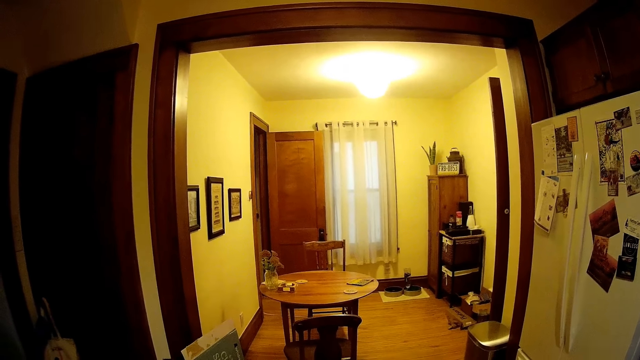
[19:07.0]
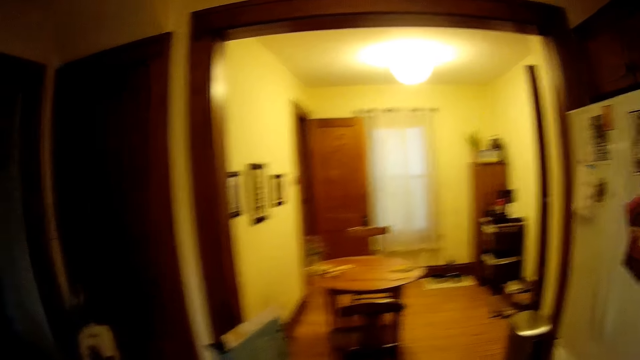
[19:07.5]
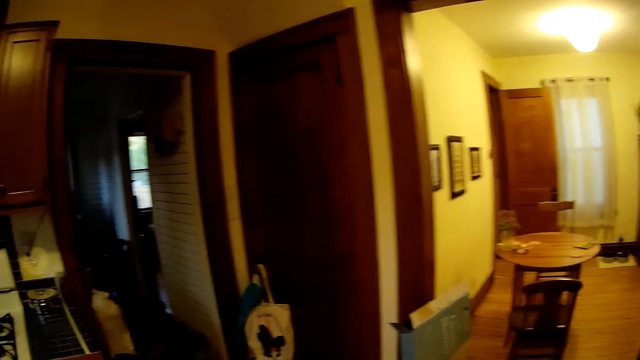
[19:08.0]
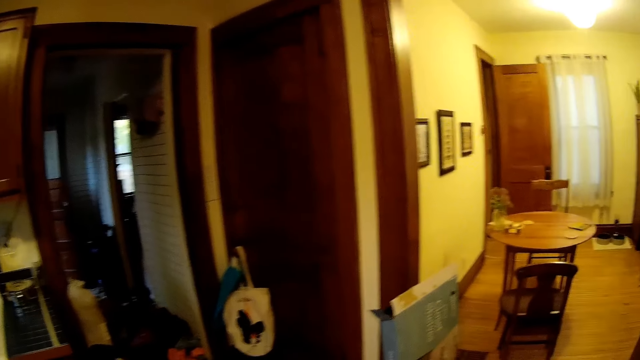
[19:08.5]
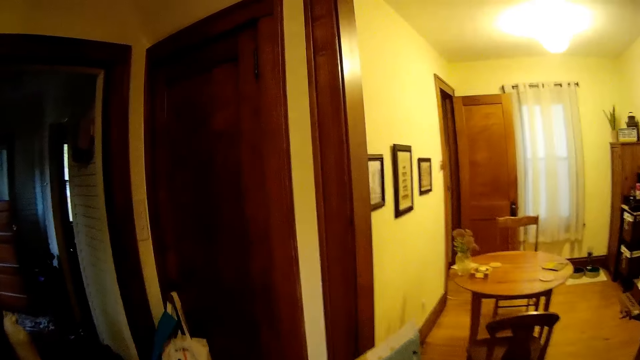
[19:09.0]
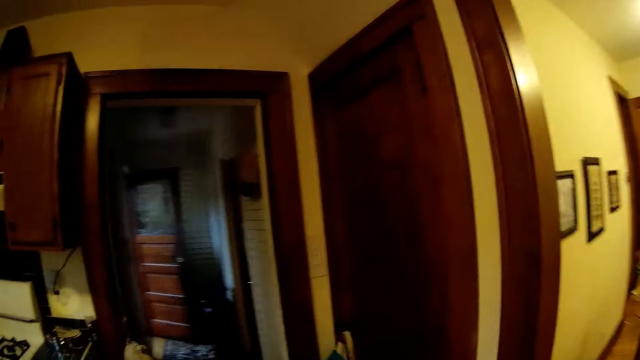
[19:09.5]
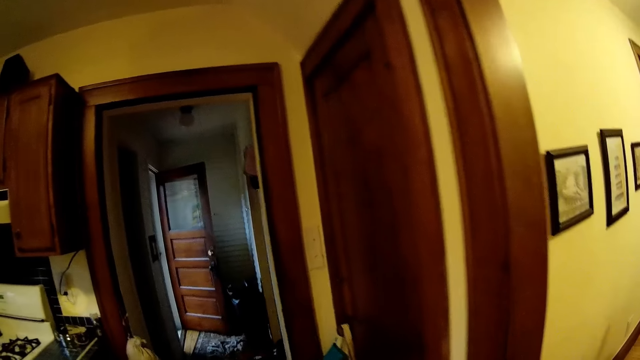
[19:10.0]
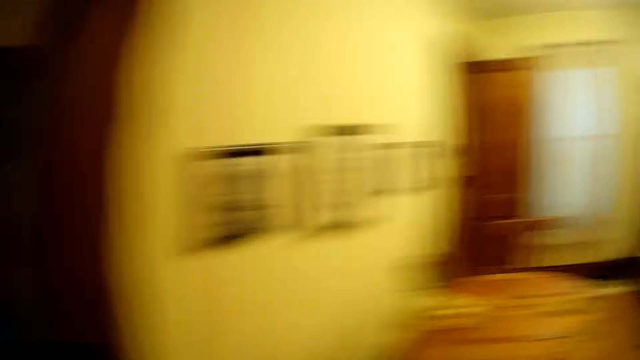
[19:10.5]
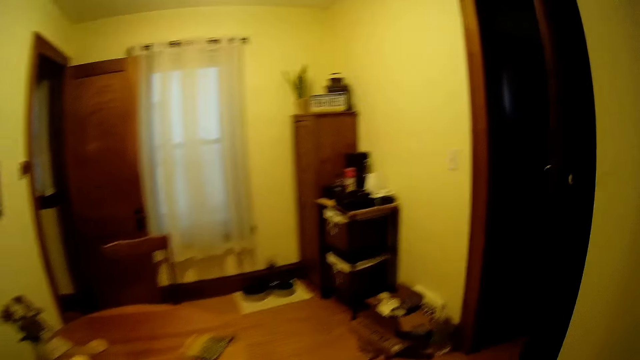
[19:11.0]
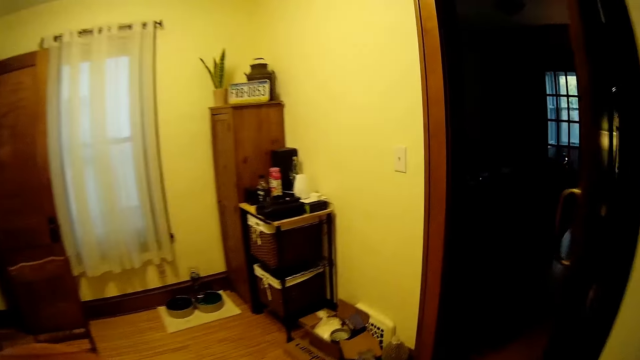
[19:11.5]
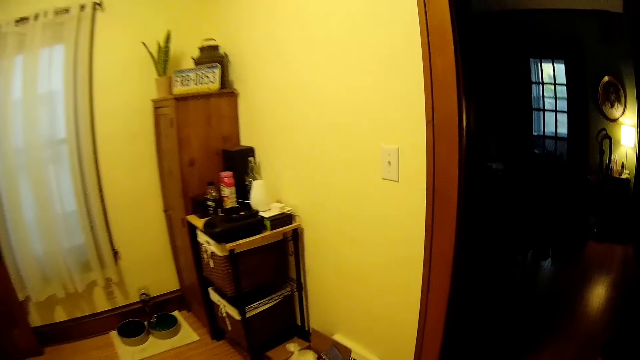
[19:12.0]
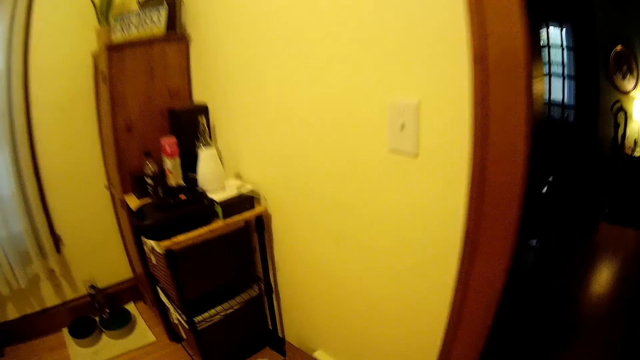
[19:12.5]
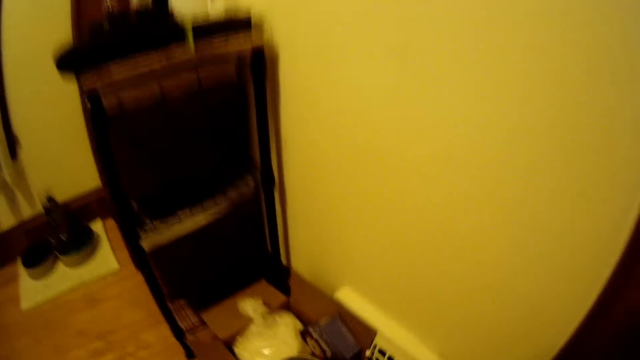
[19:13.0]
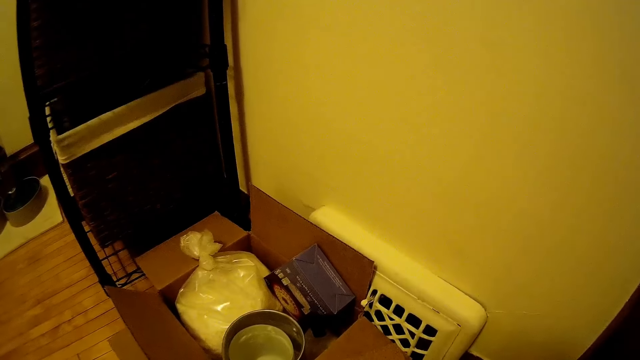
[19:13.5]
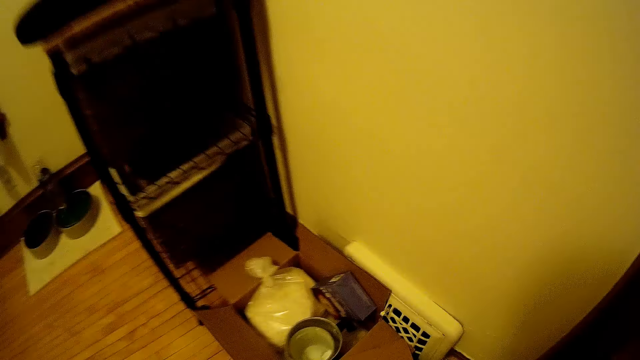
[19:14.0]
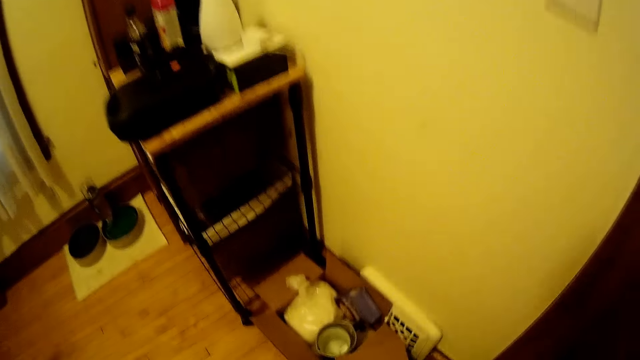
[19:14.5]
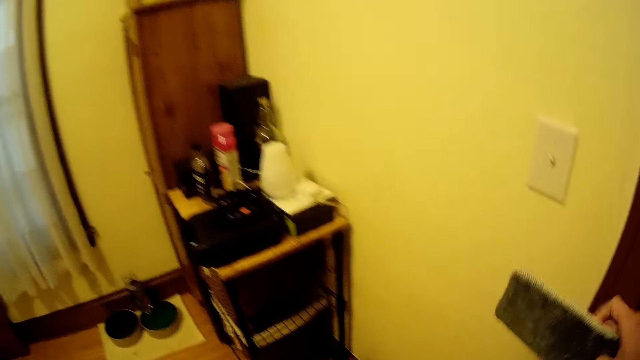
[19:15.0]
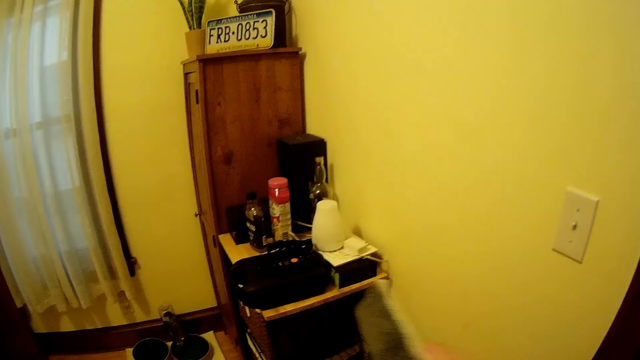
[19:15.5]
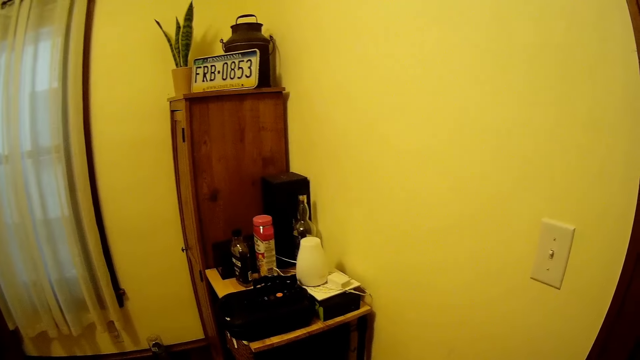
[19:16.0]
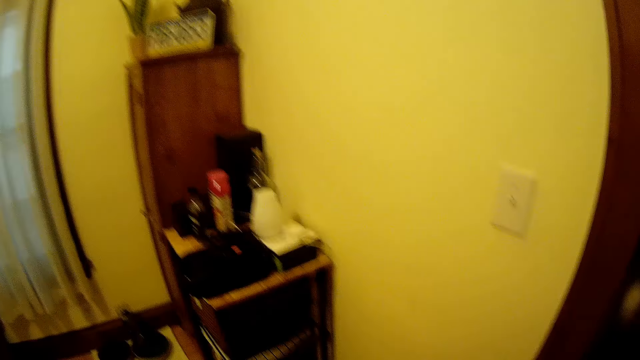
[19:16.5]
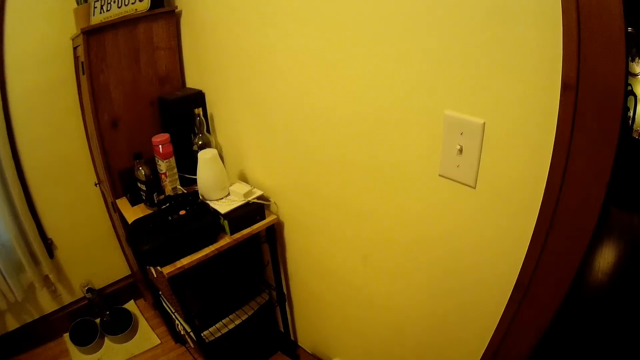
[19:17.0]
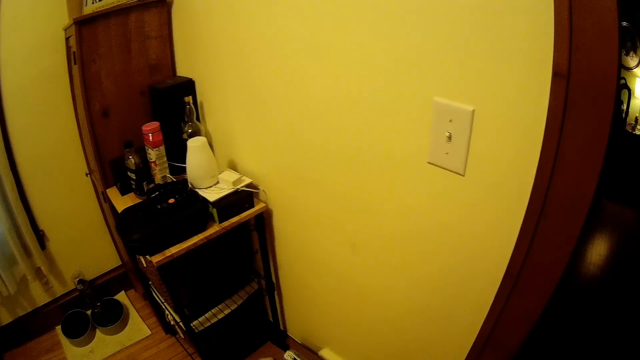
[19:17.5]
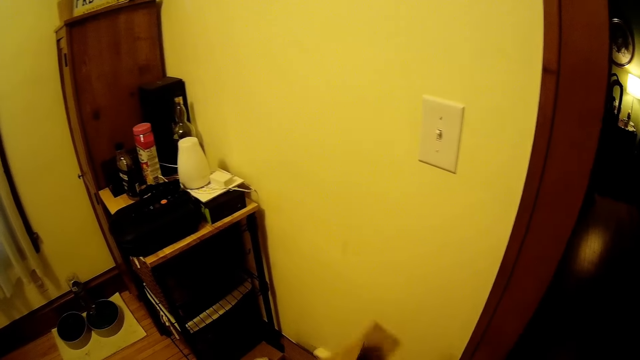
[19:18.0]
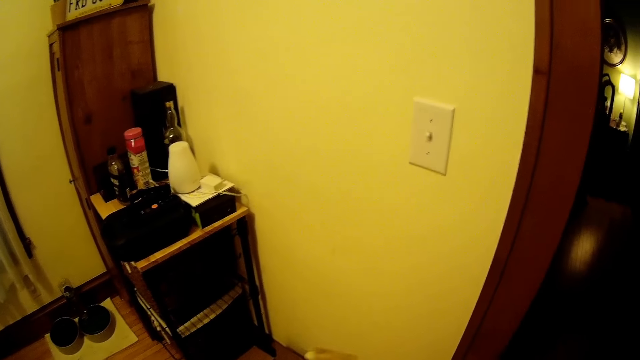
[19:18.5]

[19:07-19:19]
The camera wearer walks into the dining room from the kitchen. They bend on a box on the room floor. They stand from the box. They stretch something in hand.

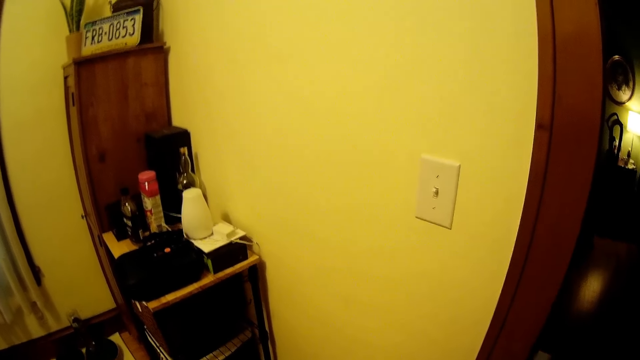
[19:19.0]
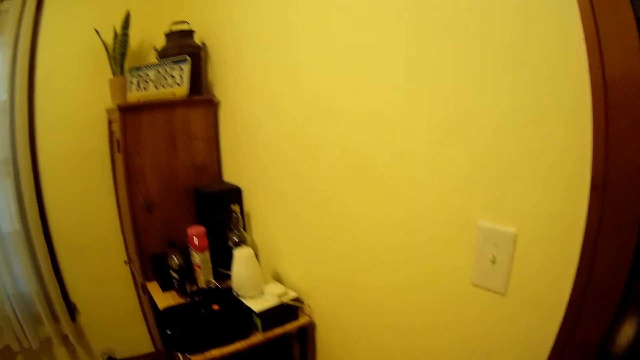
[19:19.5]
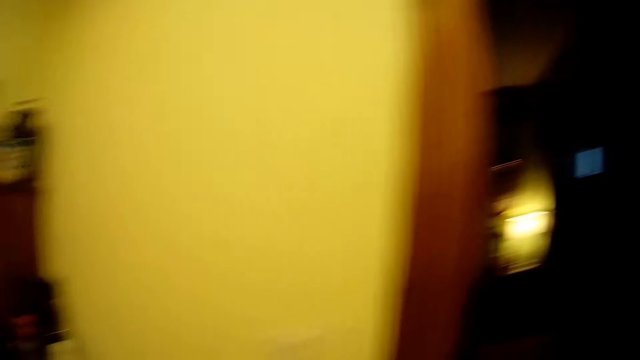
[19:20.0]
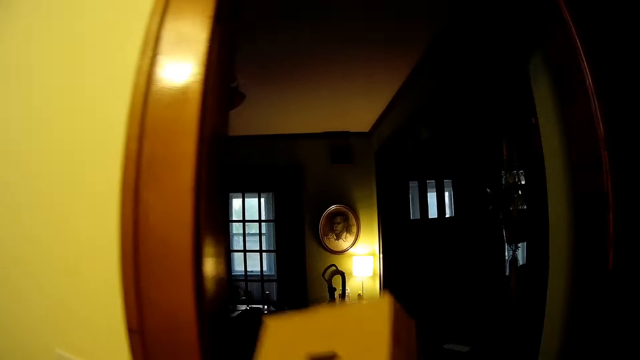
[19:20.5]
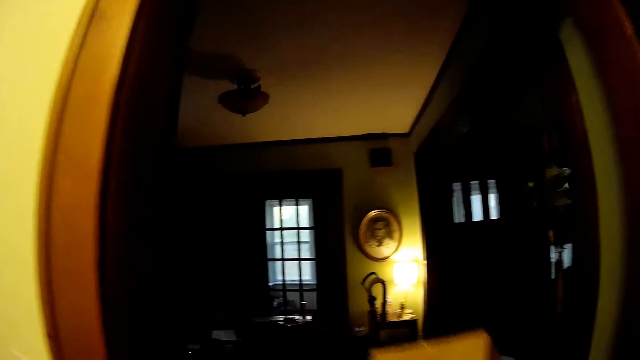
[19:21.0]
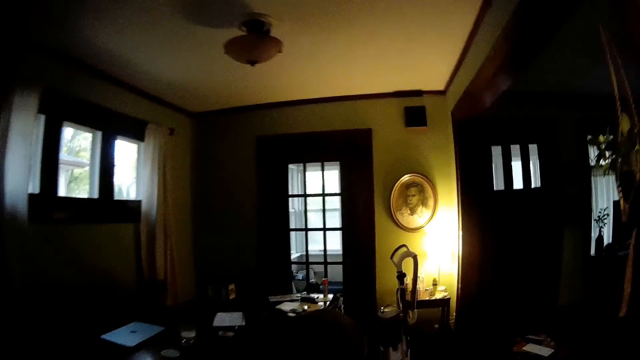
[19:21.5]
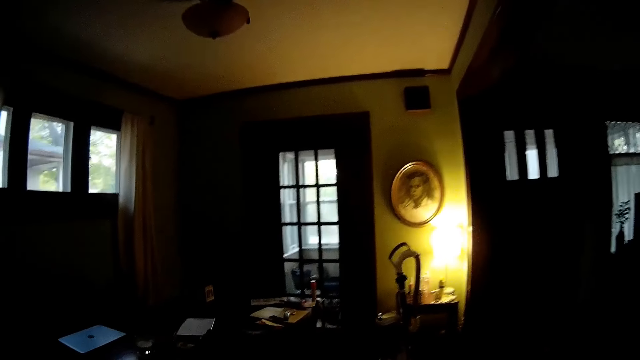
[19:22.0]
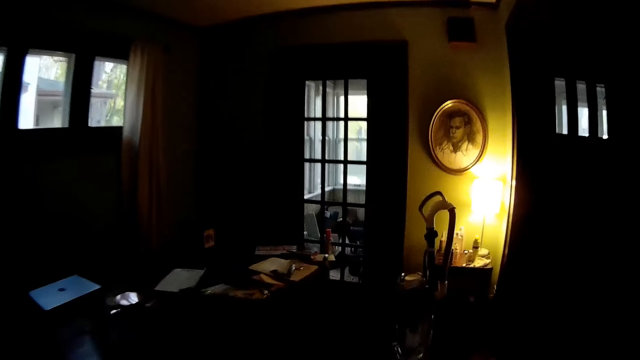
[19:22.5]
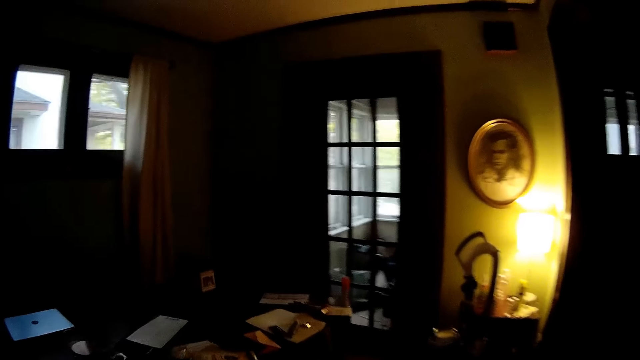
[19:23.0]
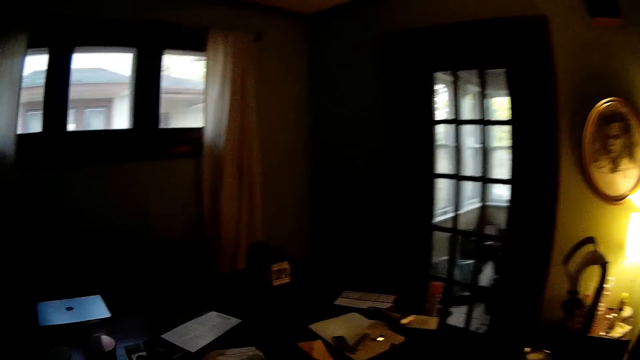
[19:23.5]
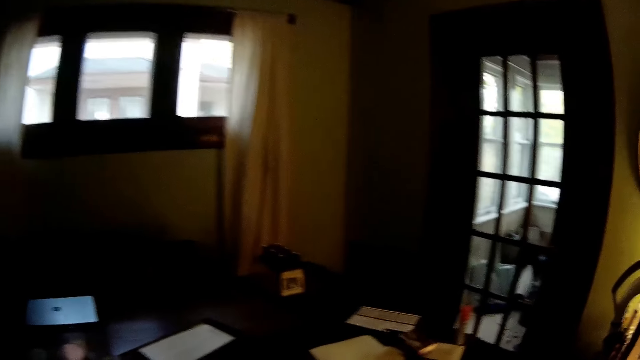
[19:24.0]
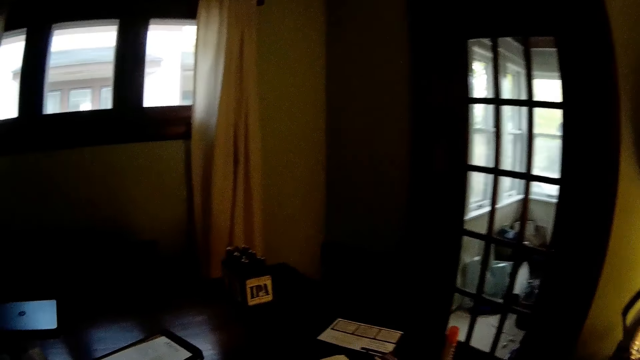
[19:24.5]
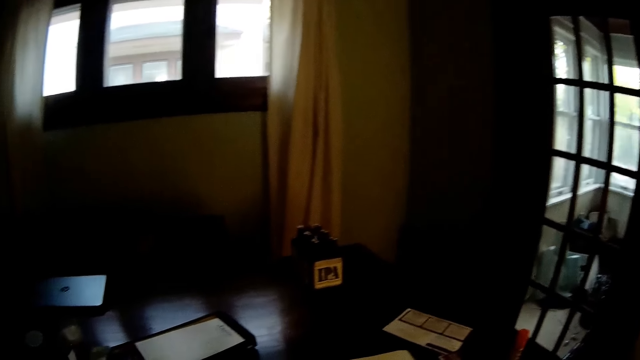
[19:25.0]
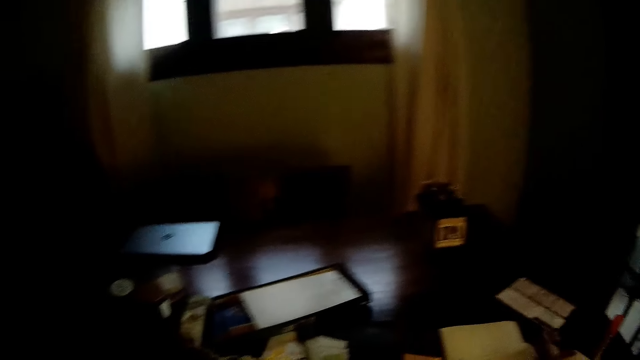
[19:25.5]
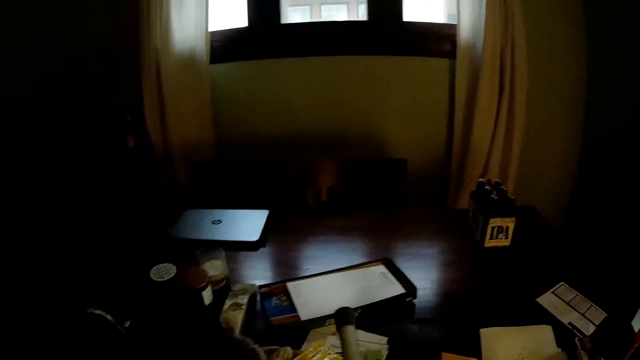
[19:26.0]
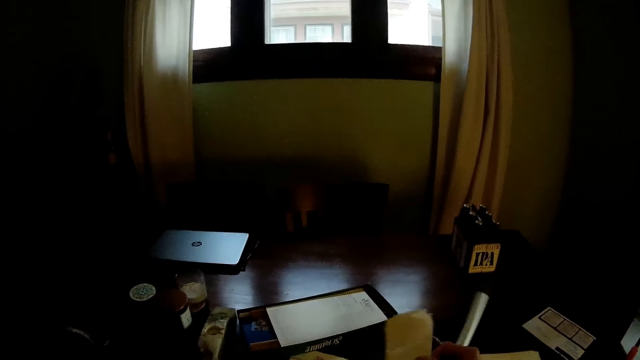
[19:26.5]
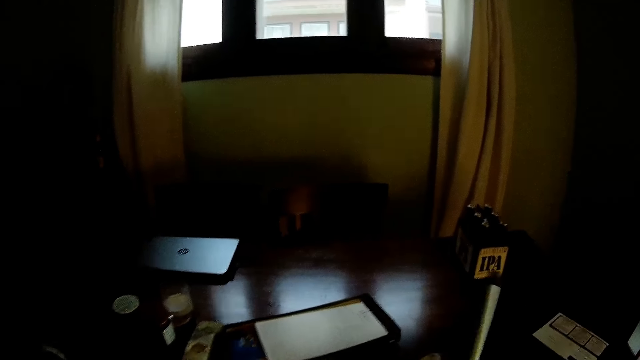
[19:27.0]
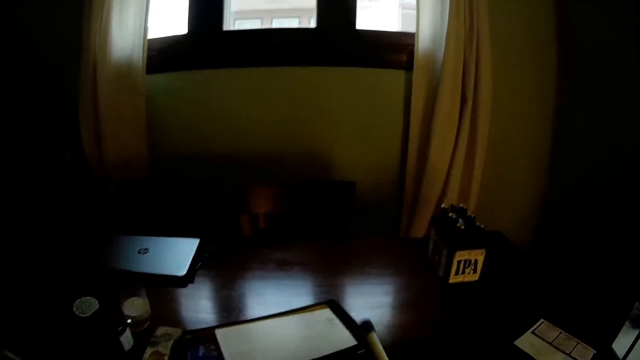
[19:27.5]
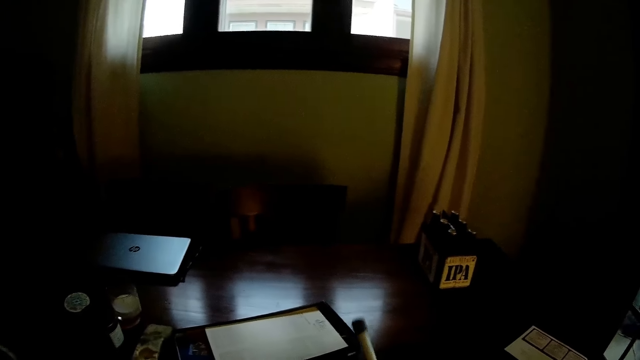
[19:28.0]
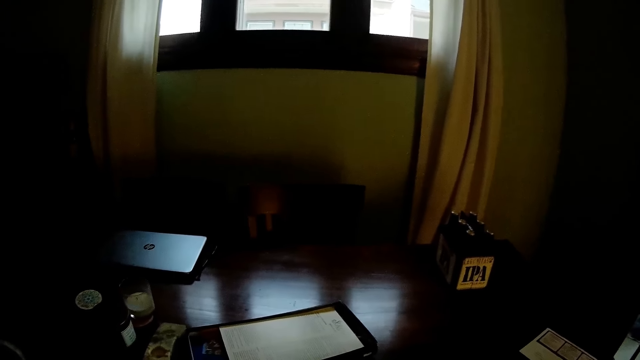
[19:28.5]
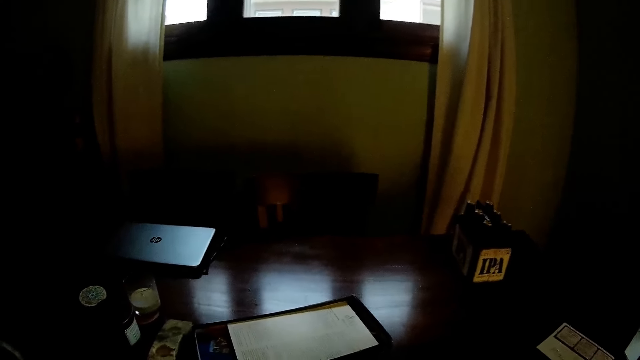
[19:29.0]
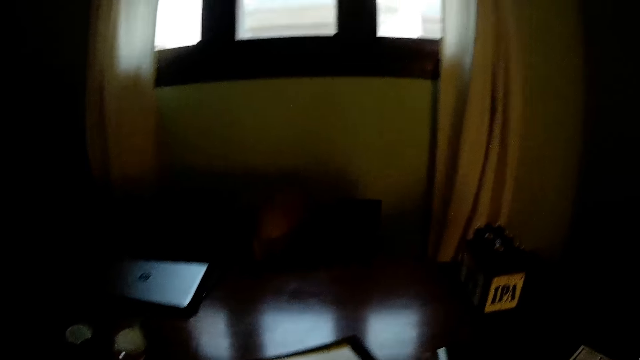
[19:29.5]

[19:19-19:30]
The camera wearer lifts the box in hands on the way to the room. They walk into an office from the dining room. They move something and paper beside the table in the room.
